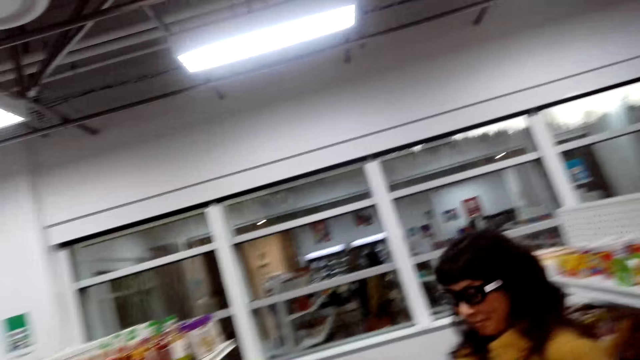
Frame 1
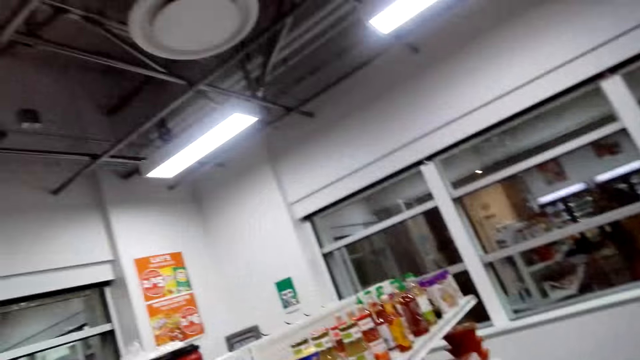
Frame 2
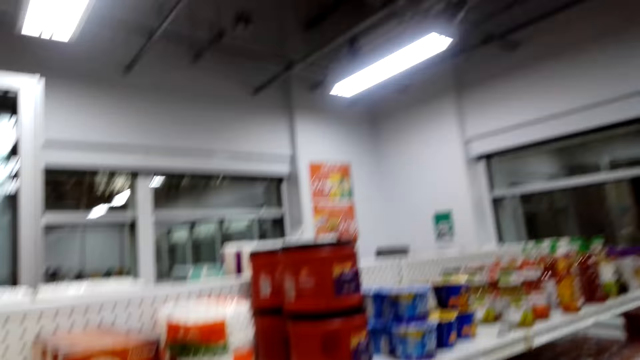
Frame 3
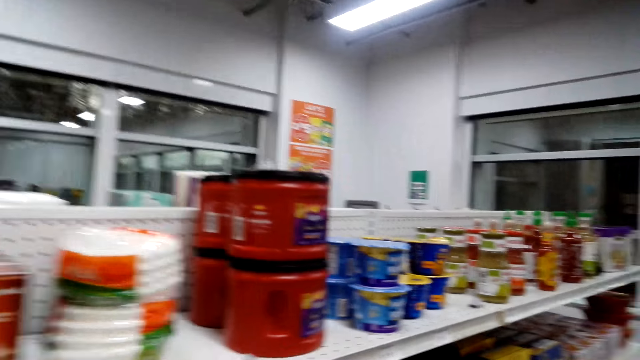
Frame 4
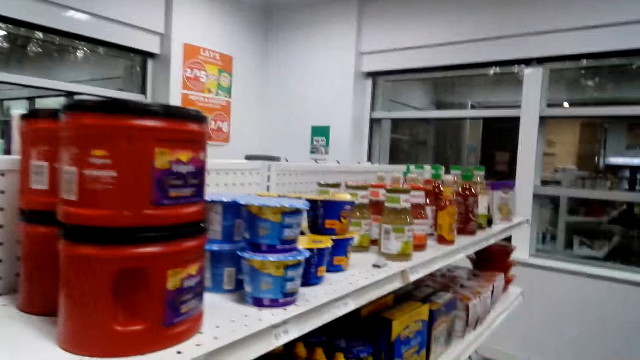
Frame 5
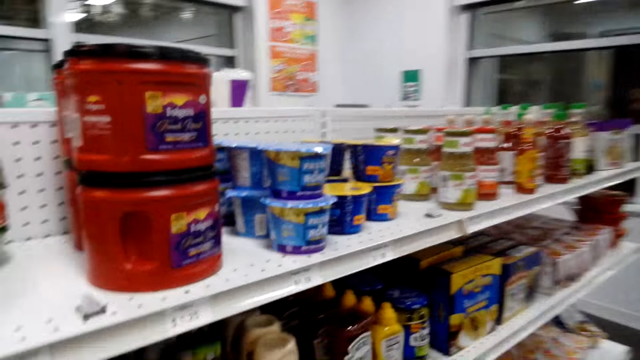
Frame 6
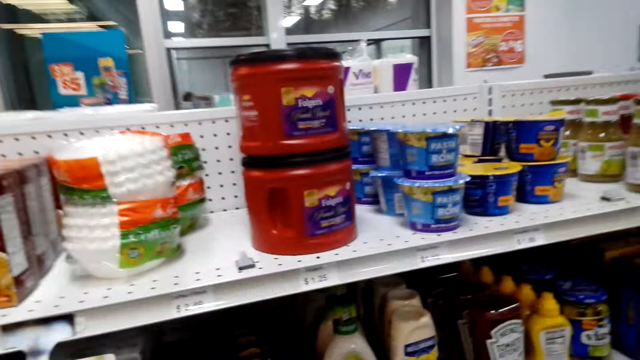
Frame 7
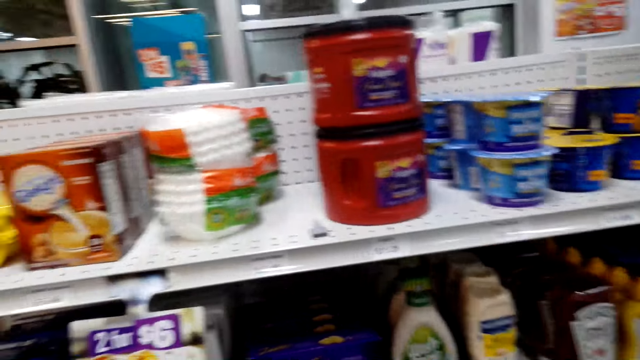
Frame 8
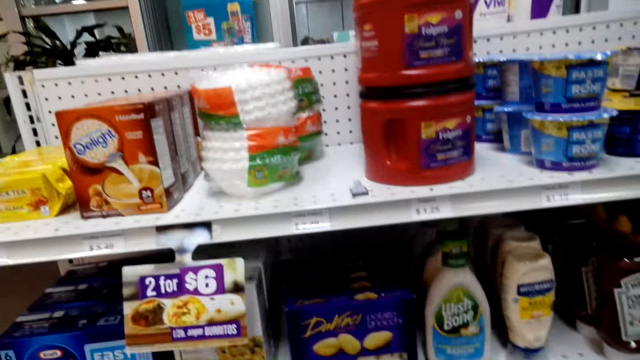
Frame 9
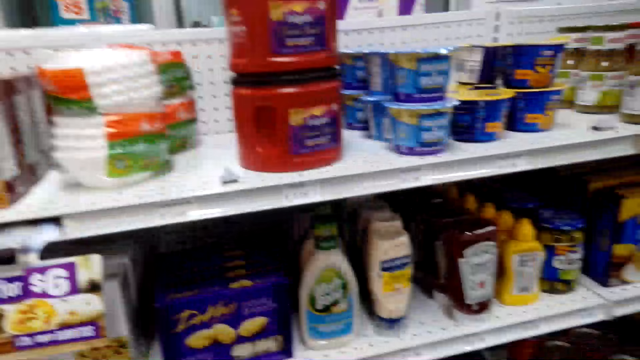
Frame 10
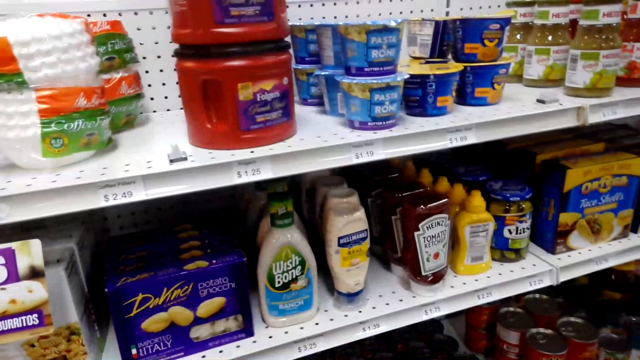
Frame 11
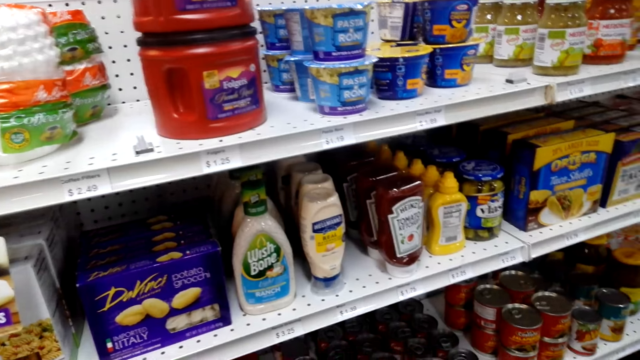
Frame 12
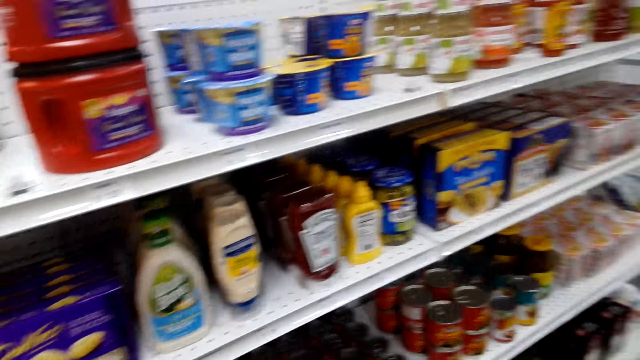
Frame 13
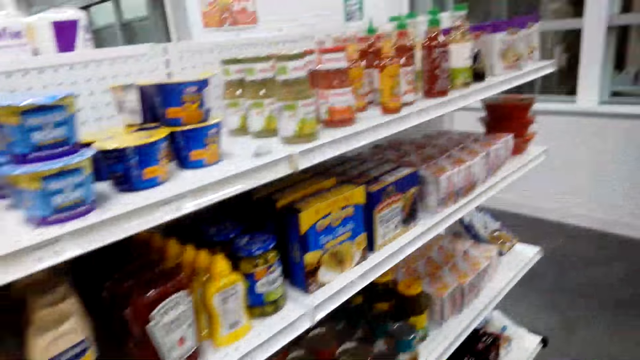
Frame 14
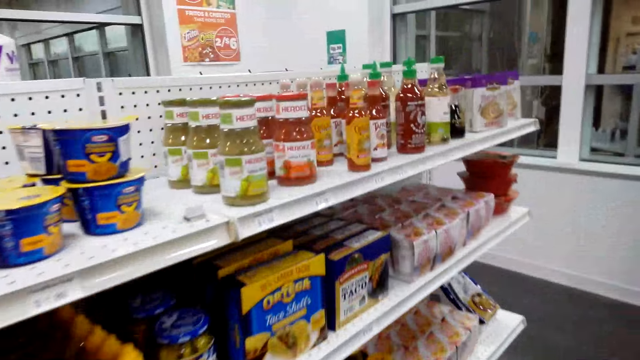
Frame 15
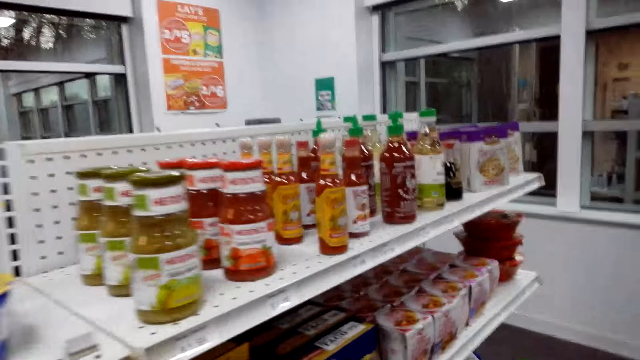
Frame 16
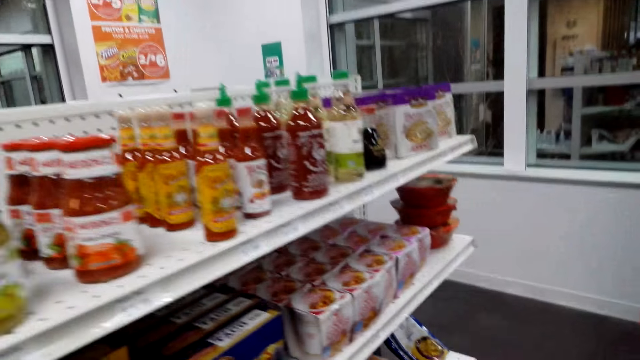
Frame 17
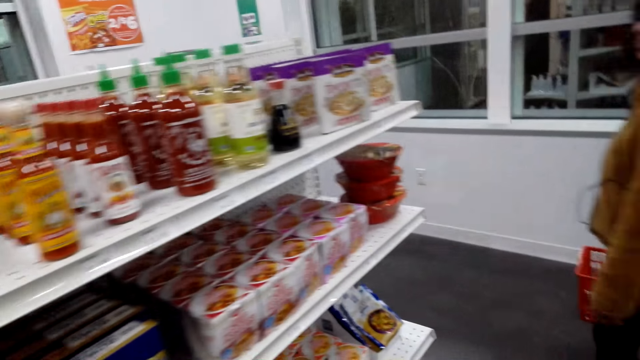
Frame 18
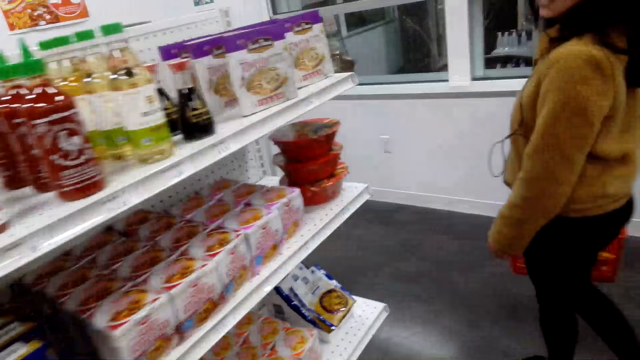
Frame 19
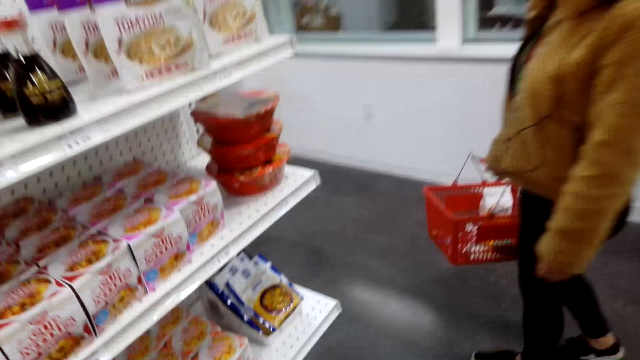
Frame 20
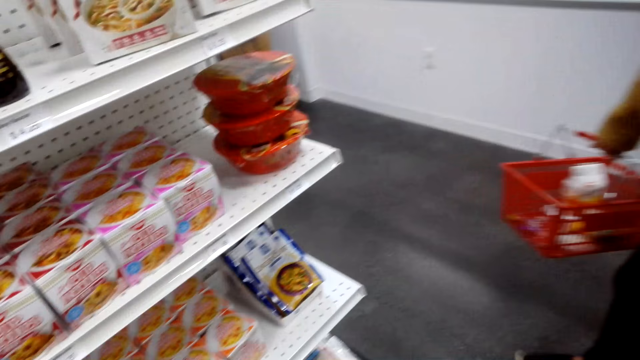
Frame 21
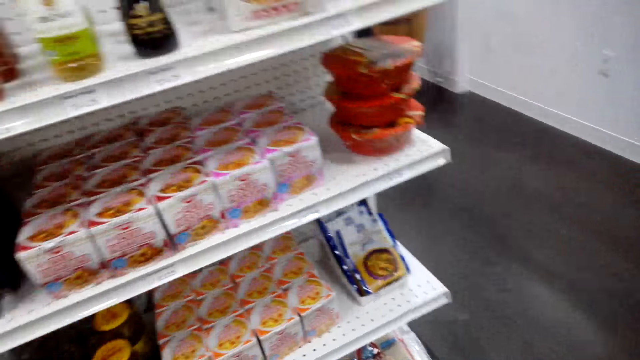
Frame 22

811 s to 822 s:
The camera wearer talks to the lady. They look around the shelf. They walk in the supermarket.

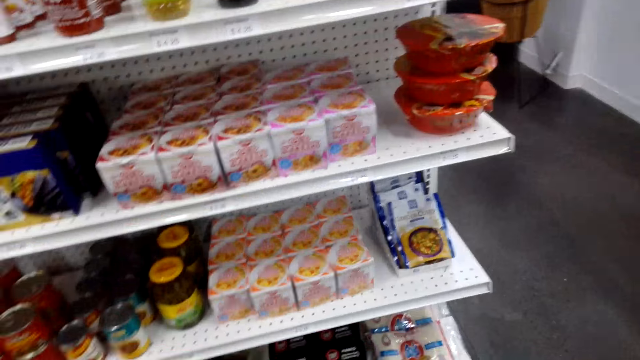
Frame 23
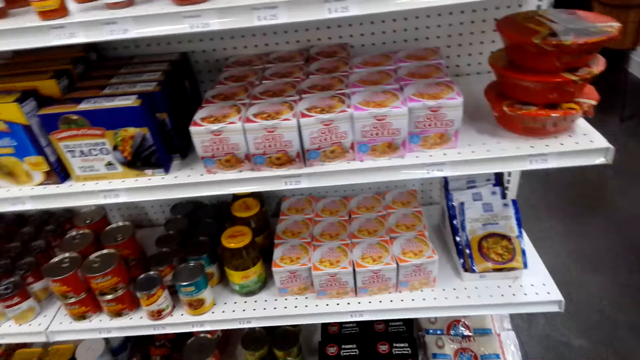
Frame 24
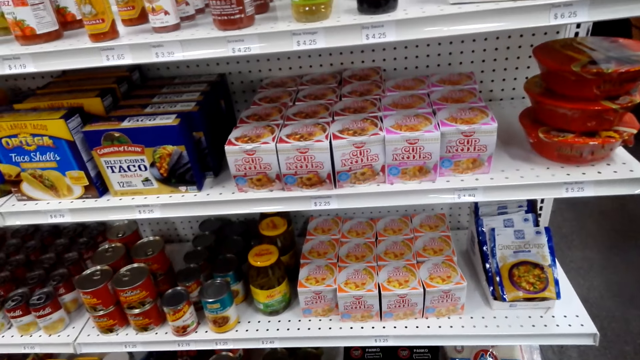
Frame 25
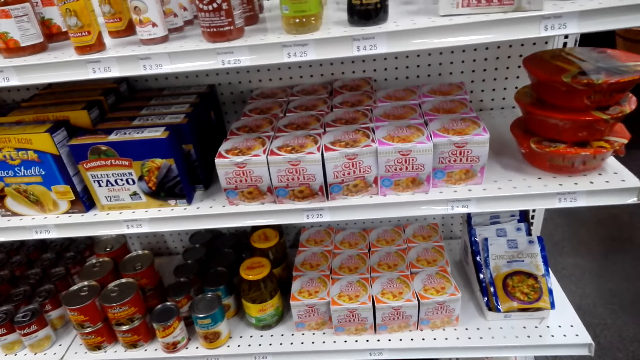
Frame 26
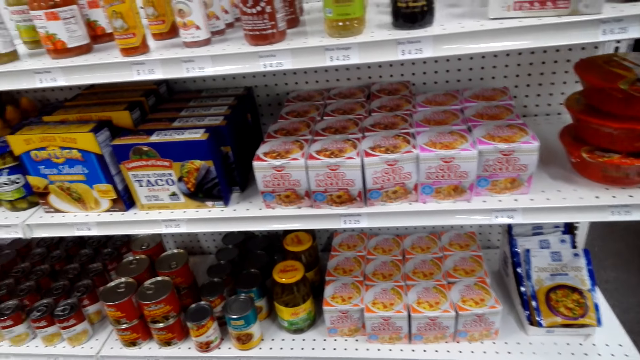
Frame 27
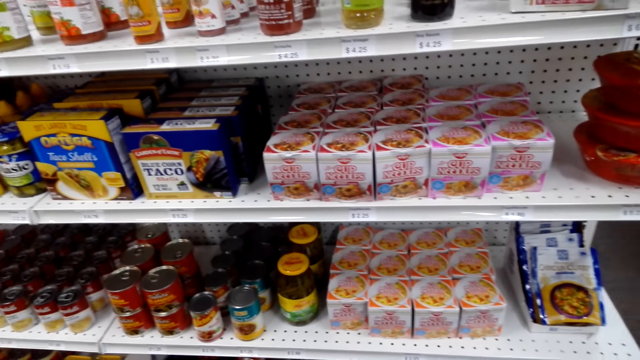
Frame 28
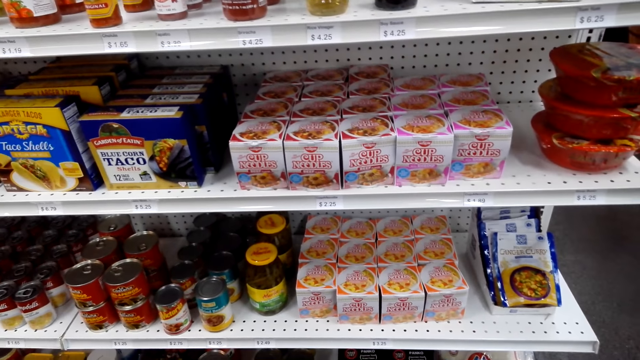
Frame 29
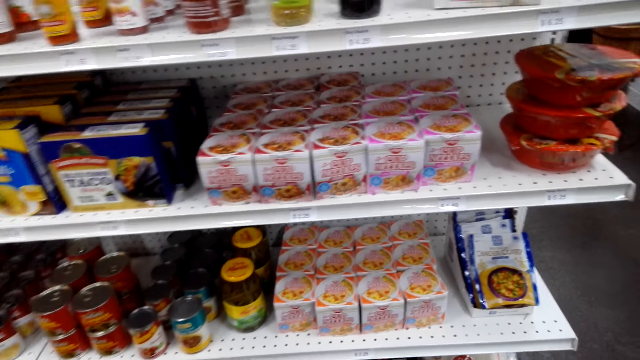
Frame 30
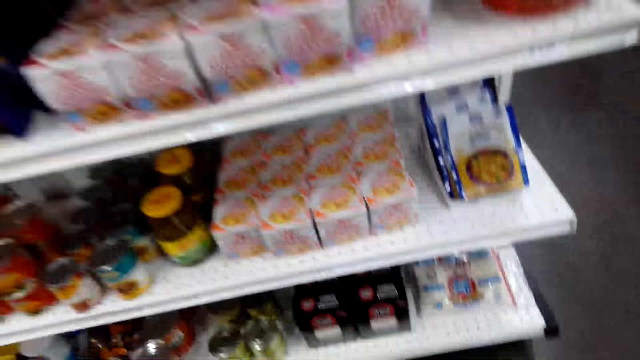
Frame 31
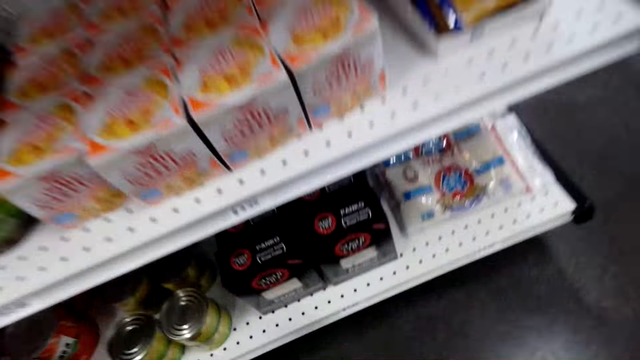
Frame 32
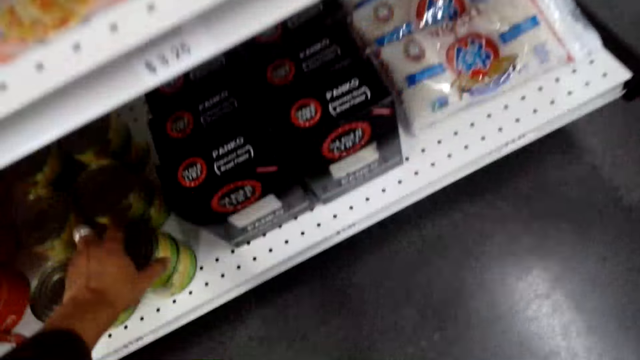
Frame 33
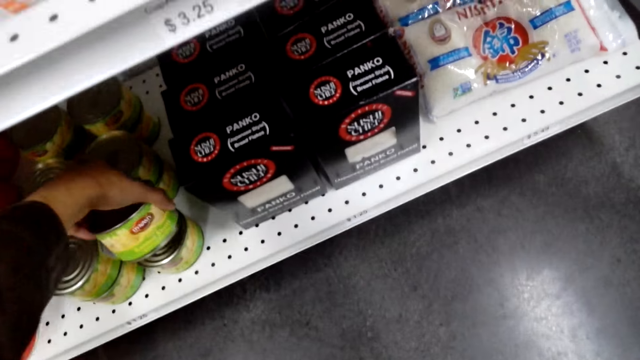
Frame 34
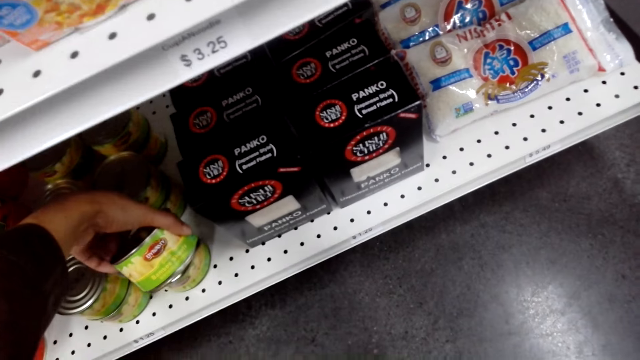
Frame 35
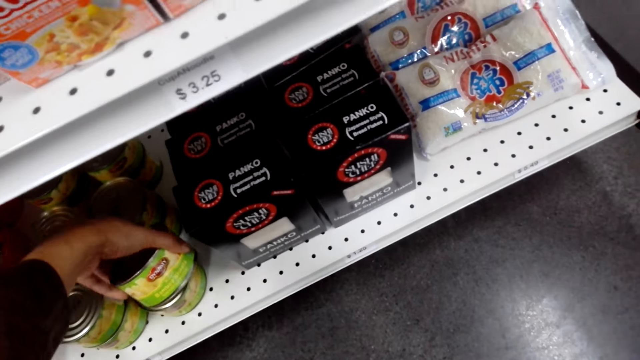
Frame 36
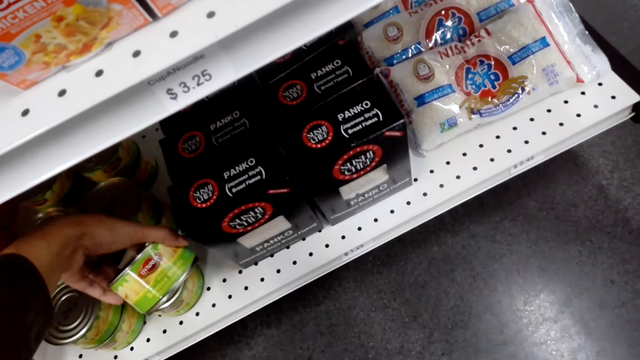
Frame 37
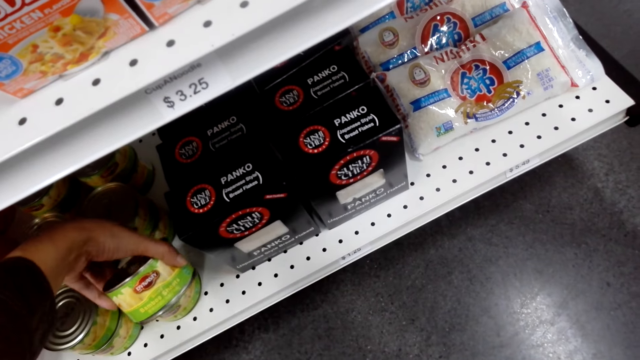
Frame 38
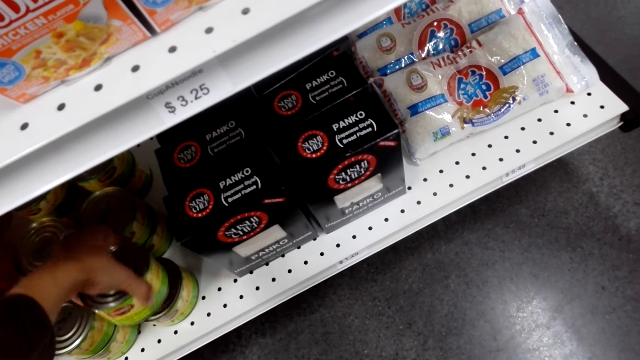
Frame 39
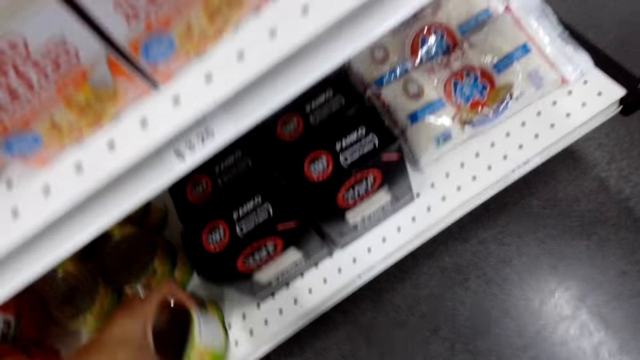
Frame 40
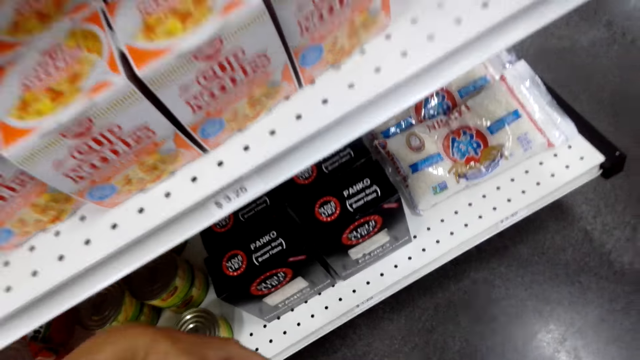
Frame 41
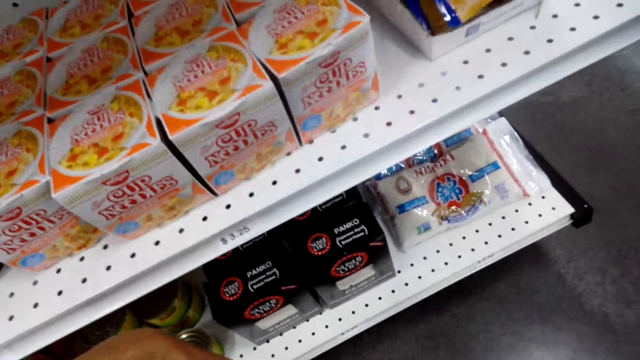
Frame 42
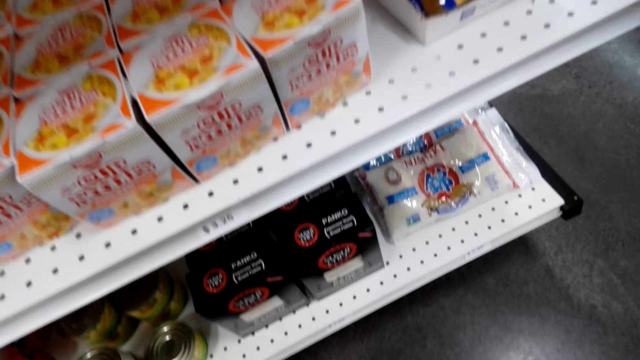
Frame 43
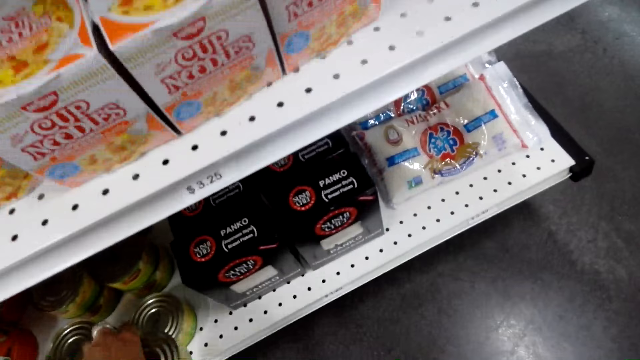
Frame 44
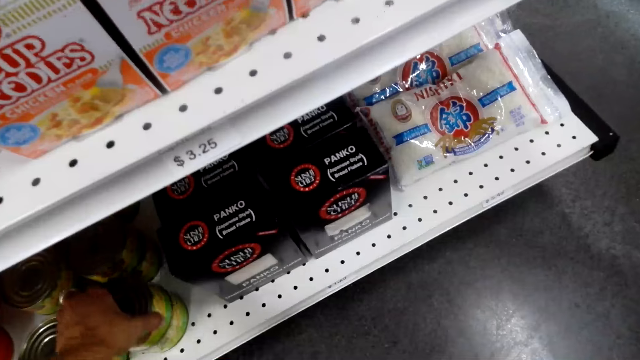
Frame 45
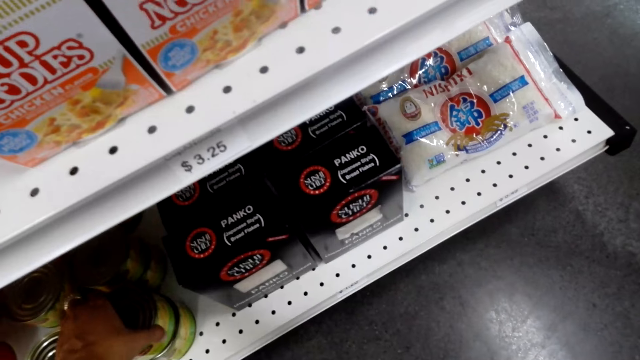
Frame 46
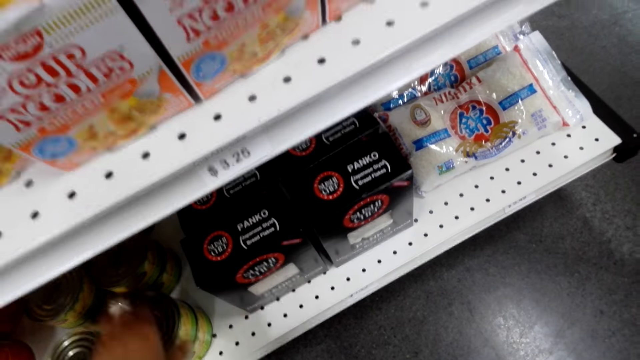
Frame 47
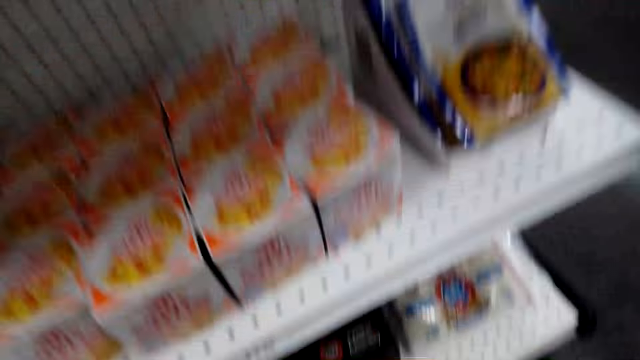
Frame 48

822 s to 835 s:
The camera wearer looks around. They touch the can. They take the can. They talk to the lady. They put the can on another.
